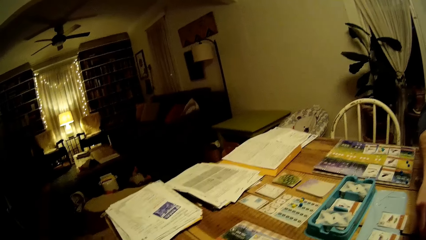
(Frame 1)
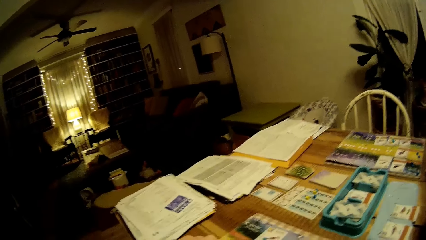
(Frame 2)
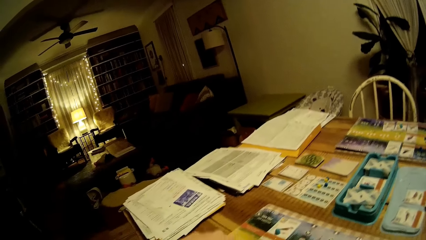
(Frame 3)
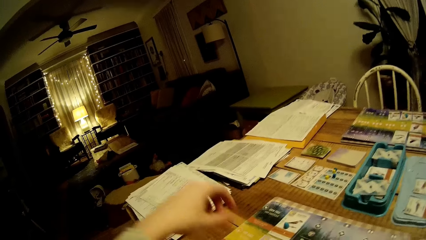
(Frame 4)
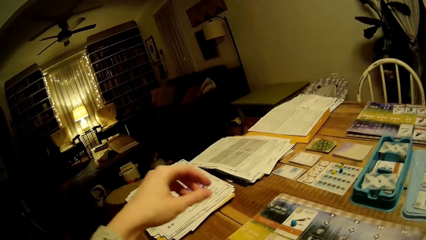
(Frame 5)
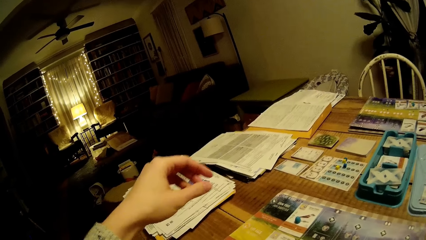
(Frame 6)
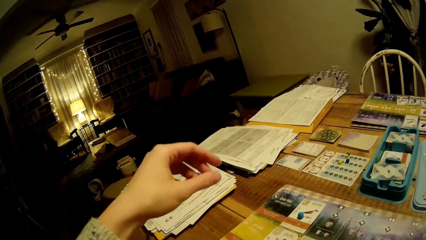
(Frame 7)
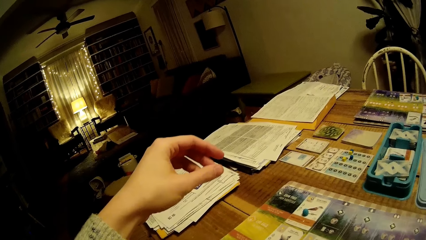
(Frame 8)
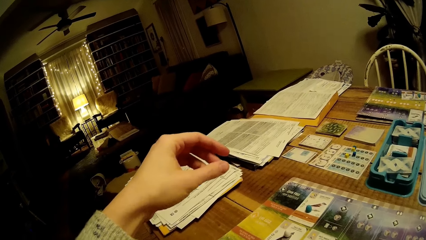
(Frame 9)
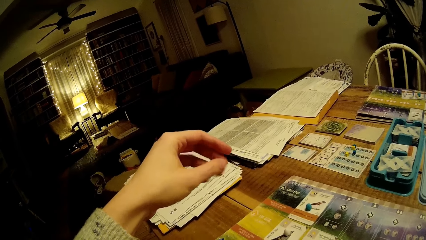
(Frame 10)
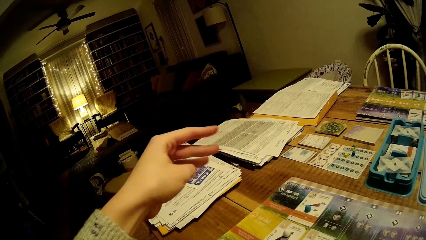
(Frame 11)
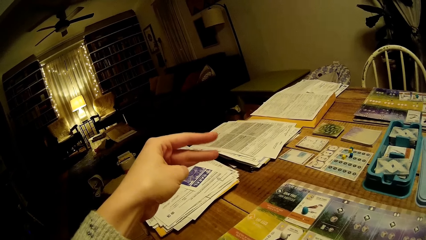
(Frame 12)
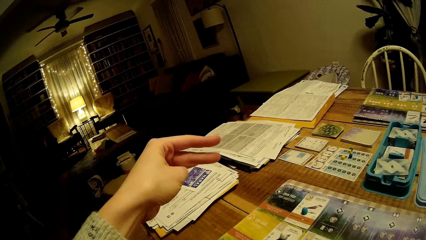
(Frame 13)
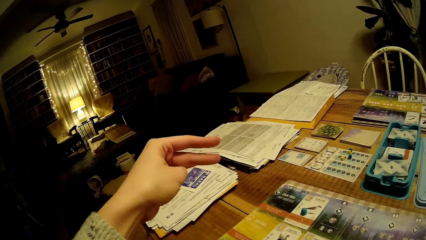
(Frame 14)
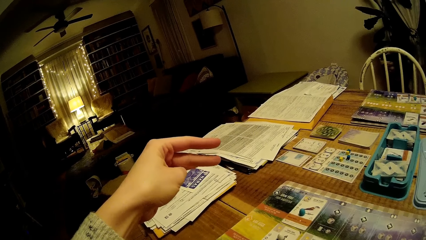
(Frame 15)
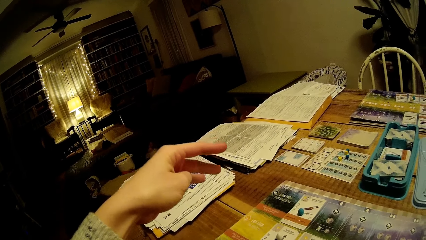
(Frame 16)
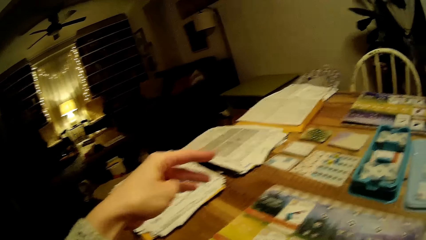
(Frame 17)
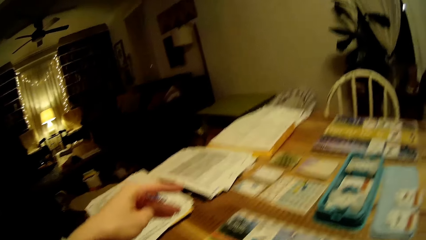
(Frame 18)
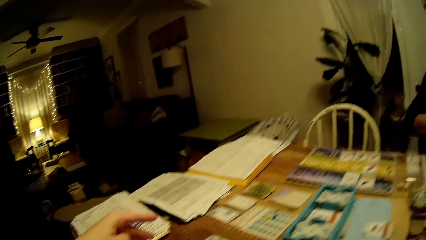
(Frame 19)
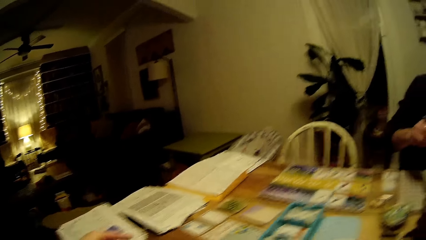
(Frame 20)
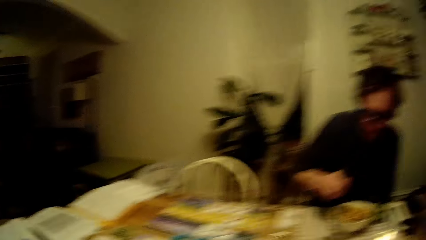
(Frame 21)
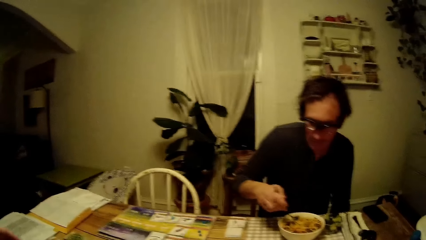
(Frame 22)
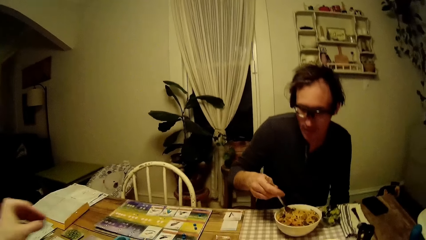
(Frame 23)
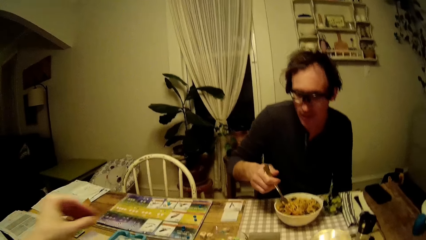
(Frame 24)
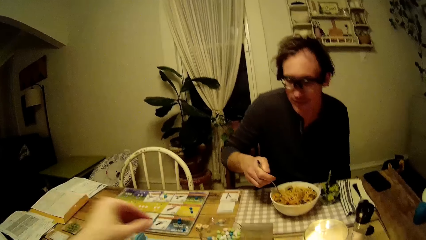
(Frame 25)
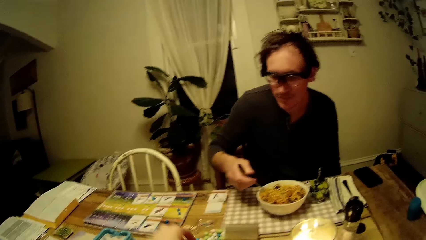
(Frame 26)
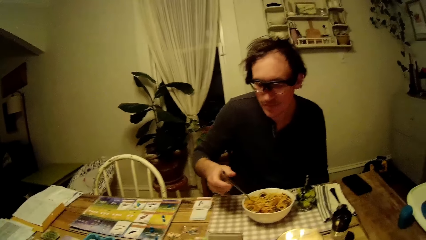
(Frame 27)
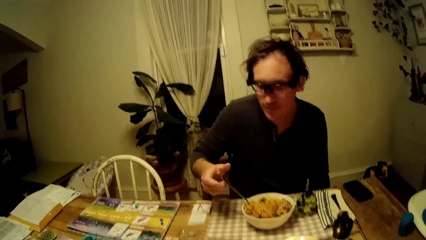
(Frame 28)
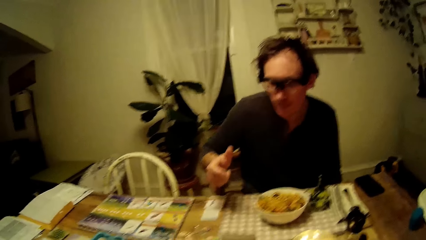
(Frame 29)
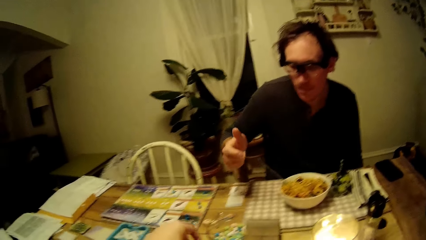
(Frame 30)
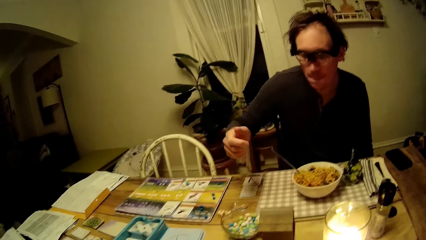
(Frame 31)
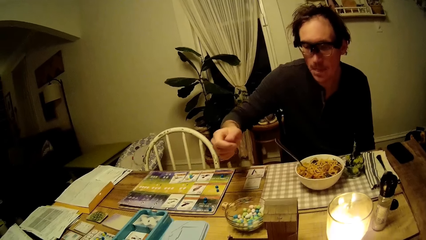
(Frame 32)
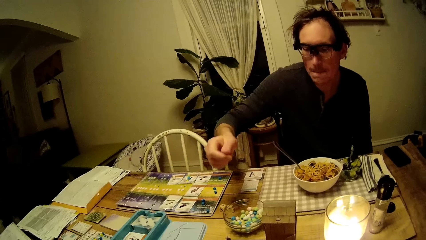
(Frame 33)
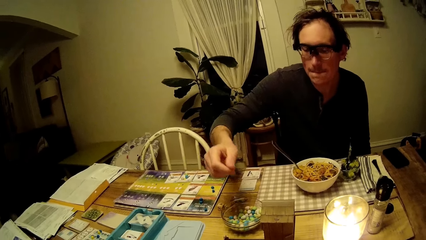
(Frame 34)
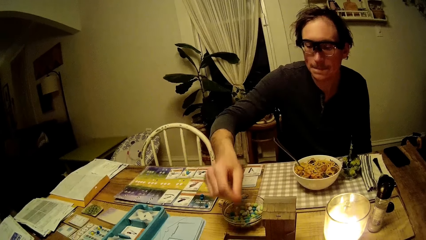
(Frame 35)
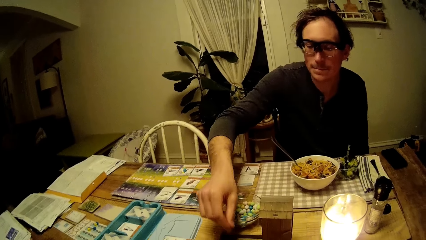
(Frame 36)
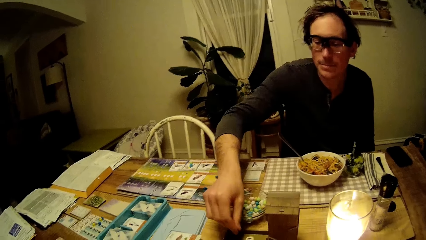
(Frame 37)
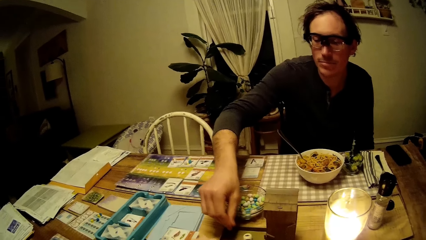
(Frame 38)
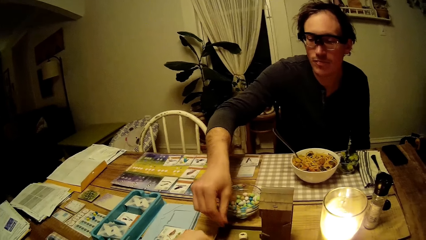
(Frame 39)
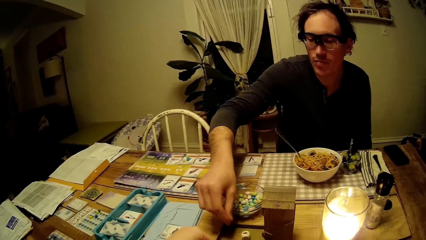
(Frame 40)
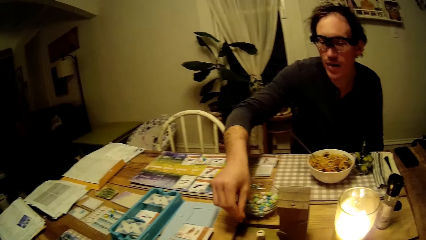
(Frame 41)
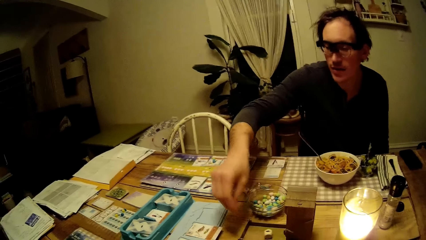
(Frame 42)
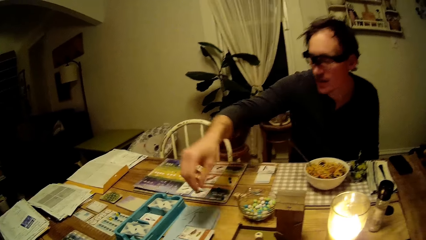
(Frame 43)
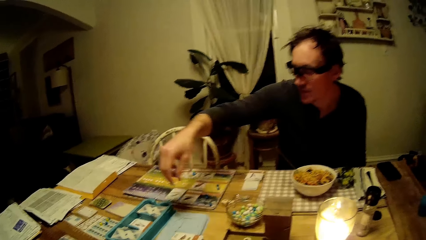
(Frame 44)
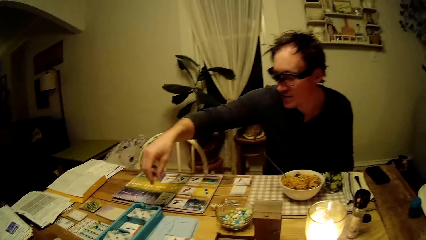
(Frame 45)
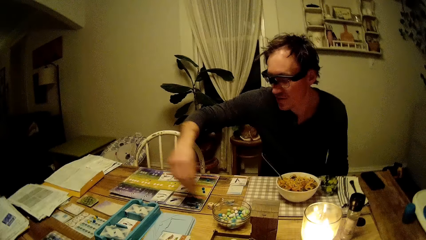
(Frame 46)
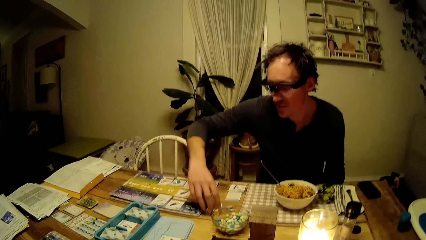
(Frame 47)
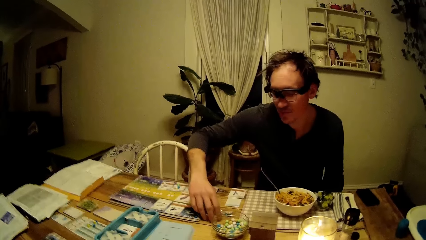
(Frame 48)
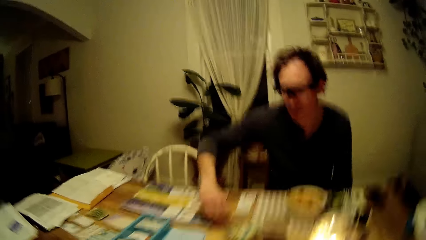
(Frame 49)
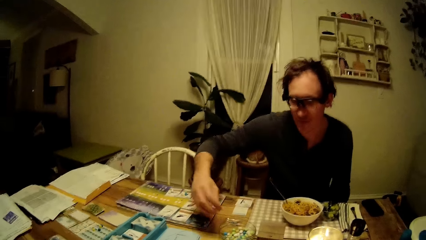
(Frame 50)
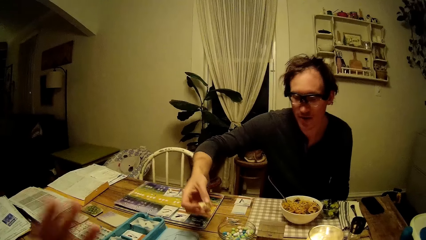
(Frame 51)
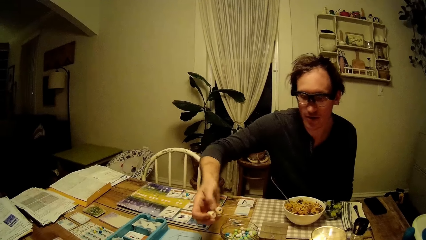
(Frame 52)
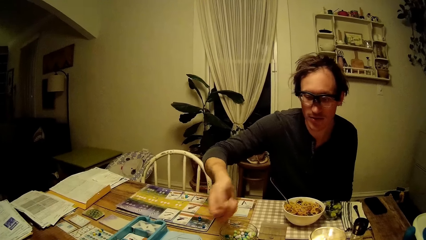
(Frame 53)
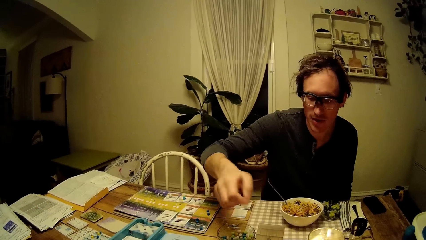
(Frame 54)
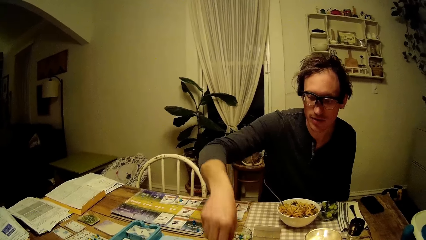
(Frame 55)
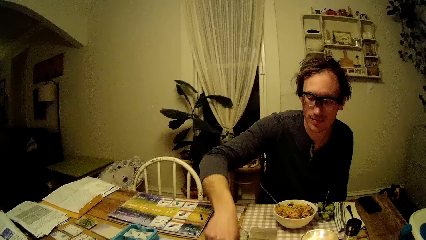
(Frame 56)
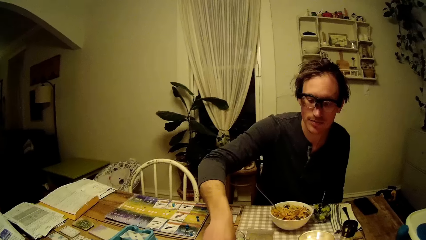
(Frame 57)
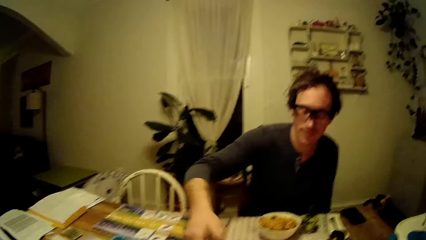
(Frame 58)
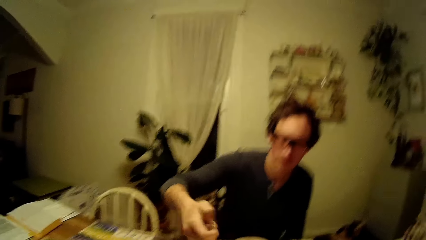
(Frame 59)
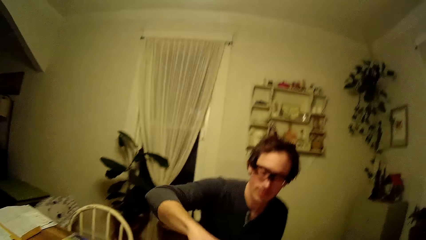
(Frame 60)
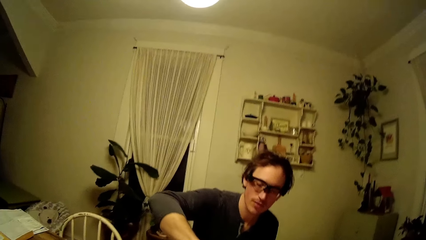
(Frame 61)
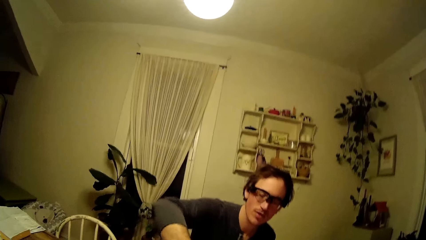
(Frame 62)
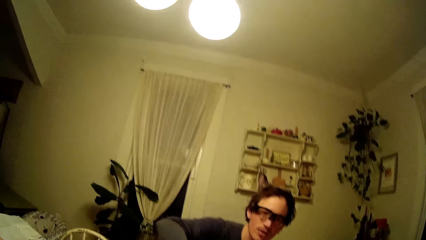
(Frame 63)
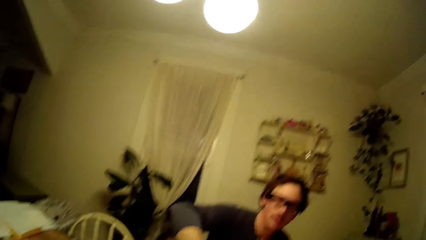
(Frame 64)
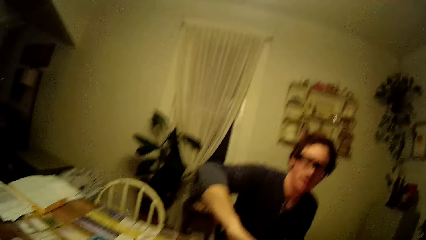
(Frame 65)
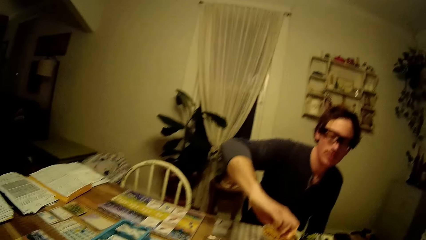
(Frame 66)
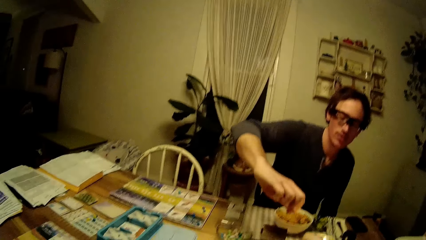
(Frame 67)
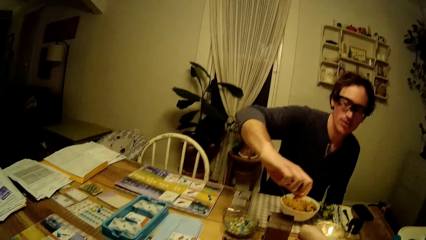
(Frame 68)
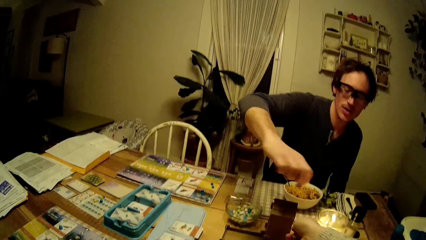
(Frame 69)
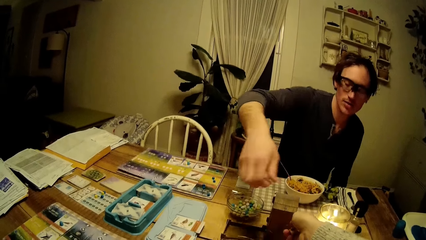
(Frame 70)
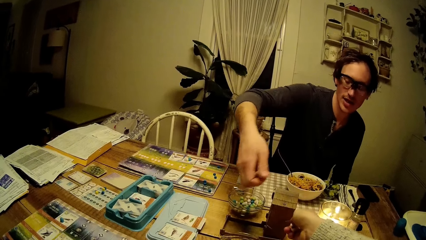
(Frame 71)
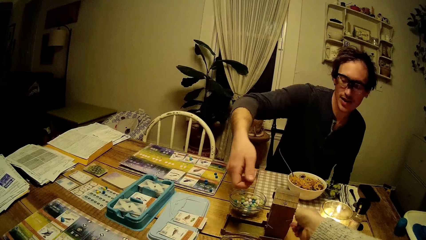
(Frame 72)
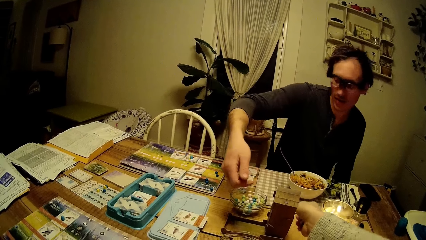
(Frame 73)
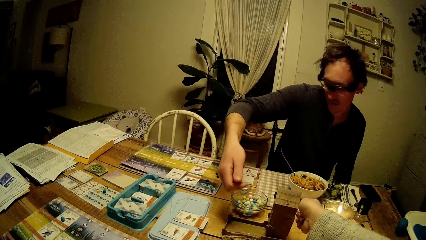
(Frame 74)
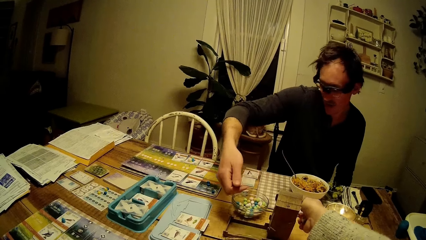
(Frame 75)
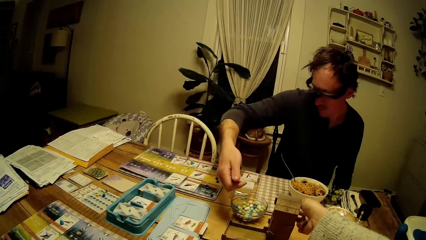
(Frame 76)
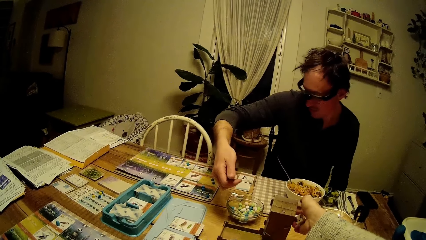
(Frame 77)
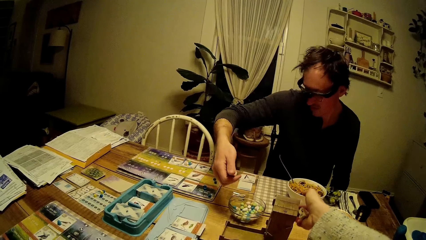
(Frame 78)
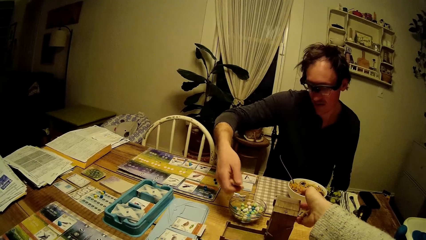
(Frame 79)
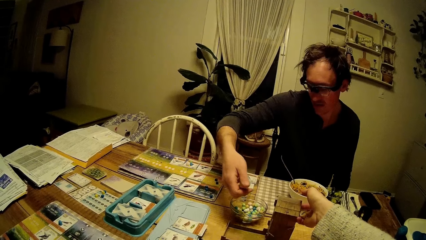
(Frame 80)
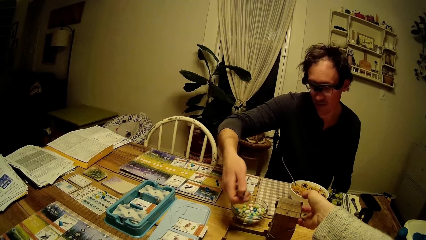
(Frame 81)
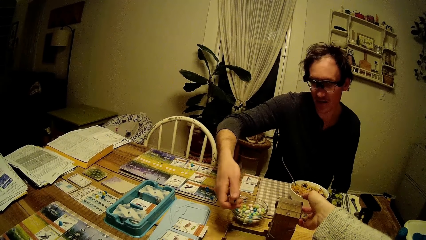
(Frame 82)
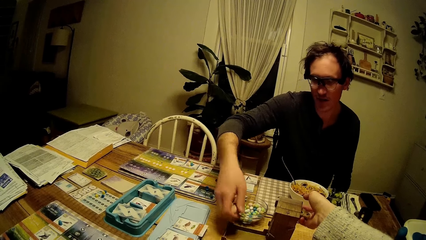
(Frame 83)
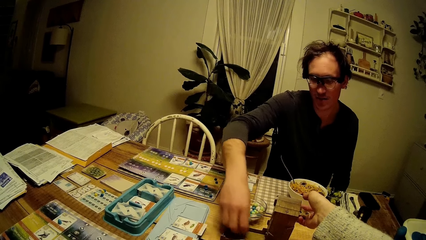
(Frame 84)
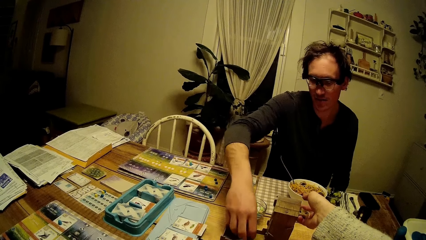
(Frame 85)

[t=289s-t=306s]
The camera wearer lifts the left hand. A man picks two dice on the table with his right hand. The man picks a die on the table with his right hand. The camera wearer moves a game part on the table with her right hand. She puts dice in a box on the table.
